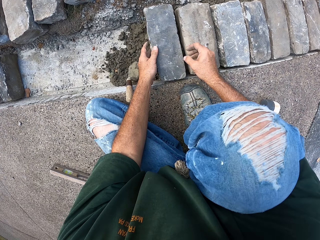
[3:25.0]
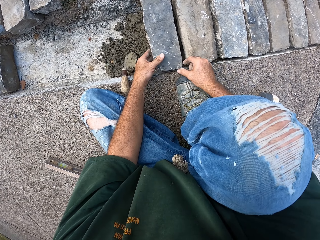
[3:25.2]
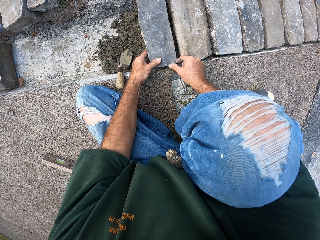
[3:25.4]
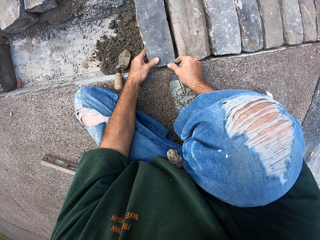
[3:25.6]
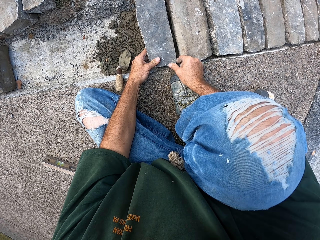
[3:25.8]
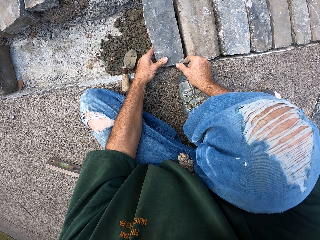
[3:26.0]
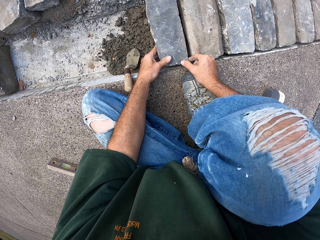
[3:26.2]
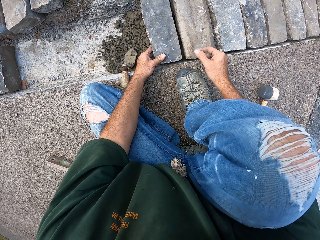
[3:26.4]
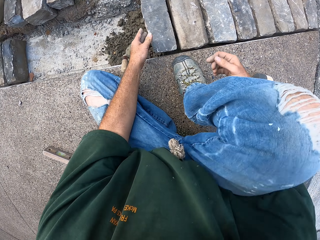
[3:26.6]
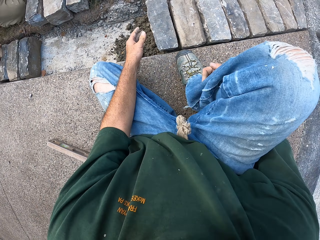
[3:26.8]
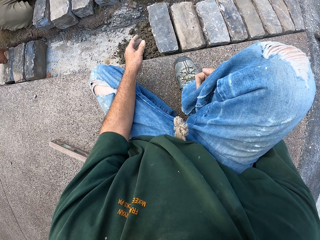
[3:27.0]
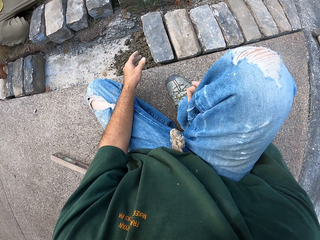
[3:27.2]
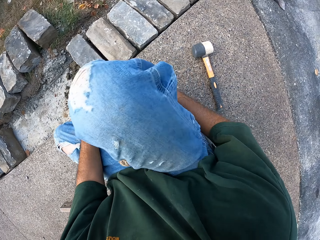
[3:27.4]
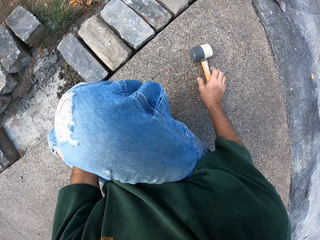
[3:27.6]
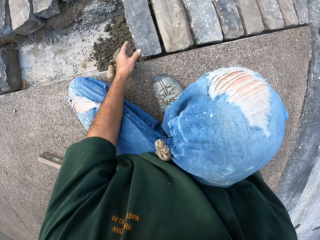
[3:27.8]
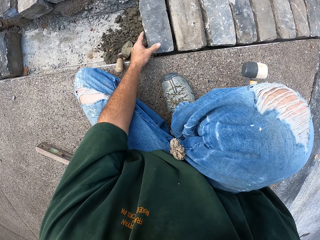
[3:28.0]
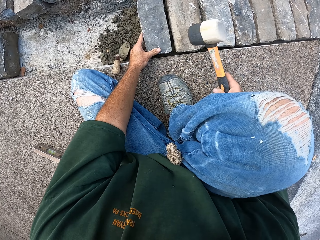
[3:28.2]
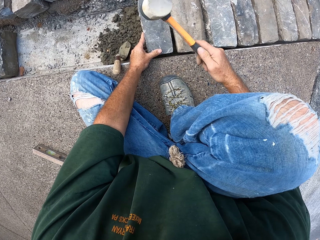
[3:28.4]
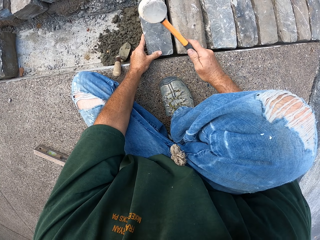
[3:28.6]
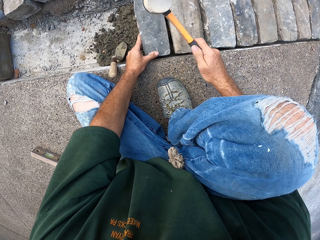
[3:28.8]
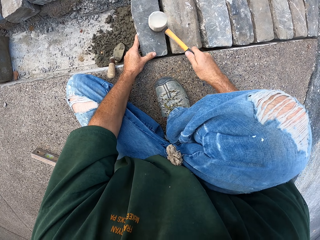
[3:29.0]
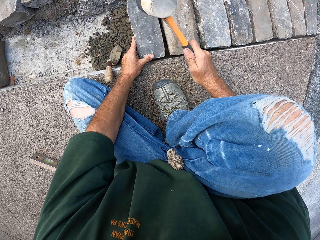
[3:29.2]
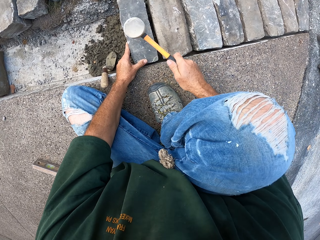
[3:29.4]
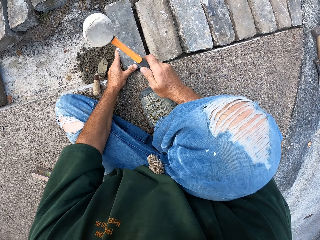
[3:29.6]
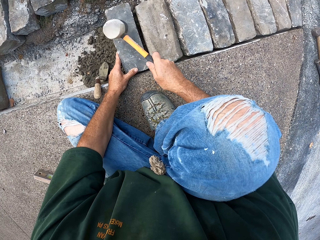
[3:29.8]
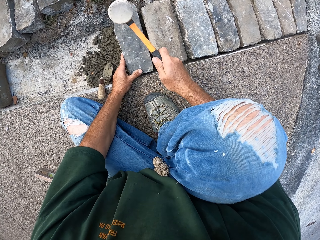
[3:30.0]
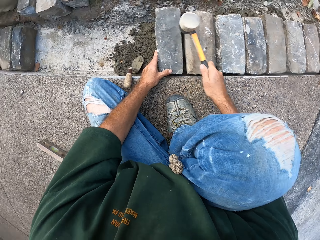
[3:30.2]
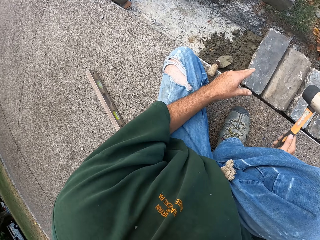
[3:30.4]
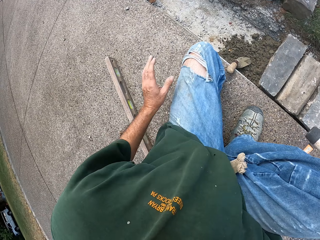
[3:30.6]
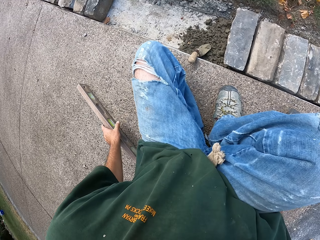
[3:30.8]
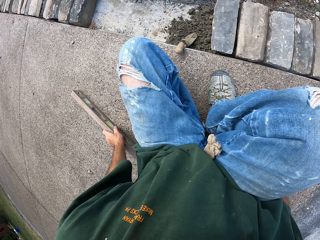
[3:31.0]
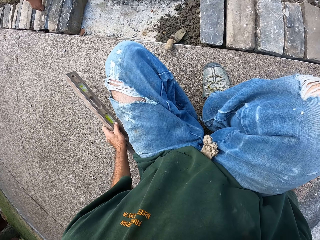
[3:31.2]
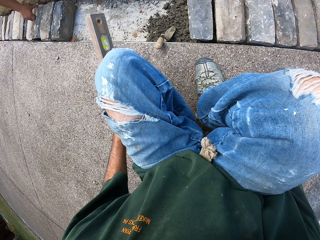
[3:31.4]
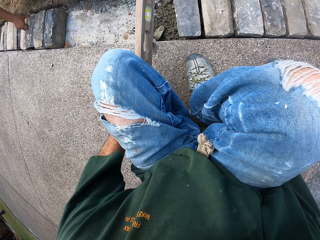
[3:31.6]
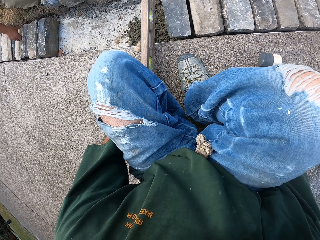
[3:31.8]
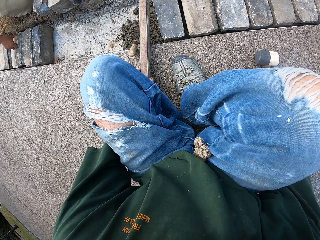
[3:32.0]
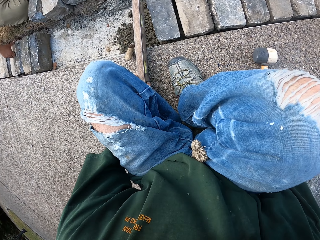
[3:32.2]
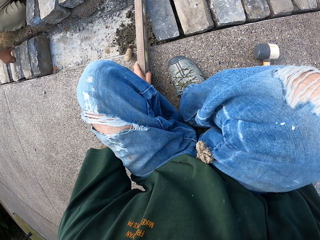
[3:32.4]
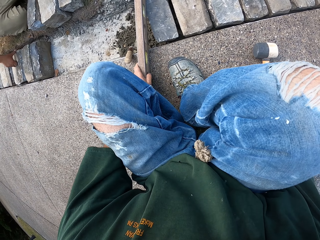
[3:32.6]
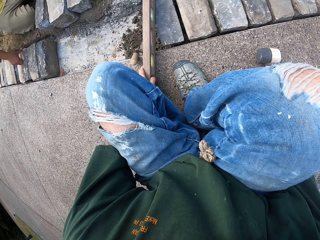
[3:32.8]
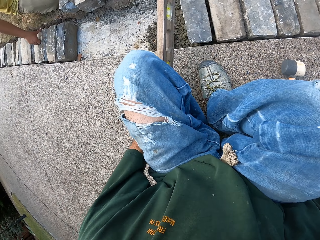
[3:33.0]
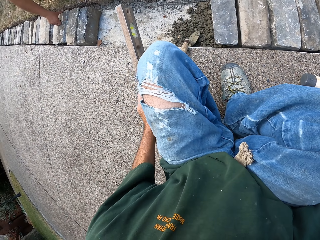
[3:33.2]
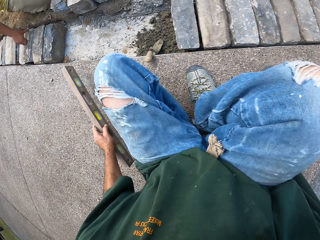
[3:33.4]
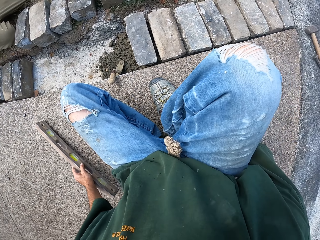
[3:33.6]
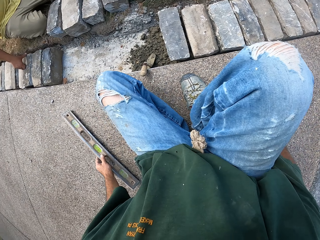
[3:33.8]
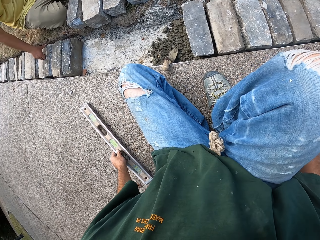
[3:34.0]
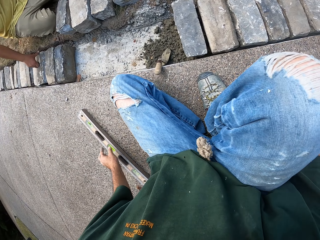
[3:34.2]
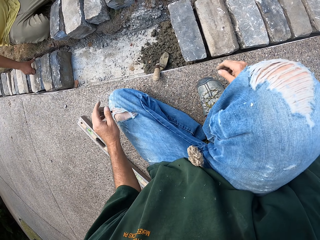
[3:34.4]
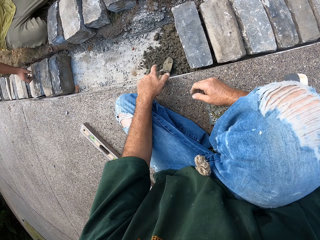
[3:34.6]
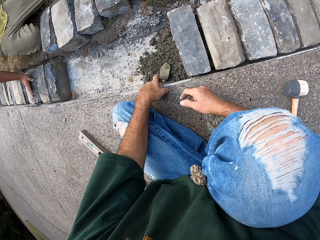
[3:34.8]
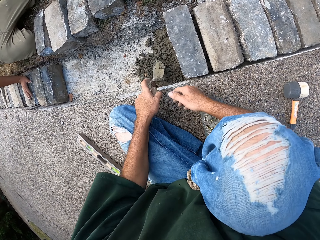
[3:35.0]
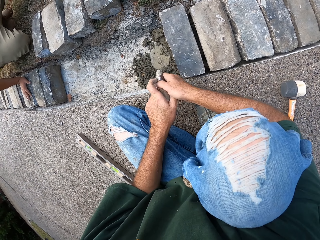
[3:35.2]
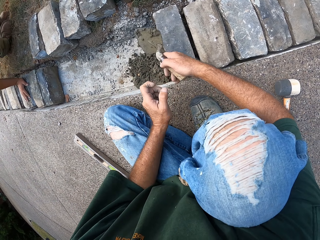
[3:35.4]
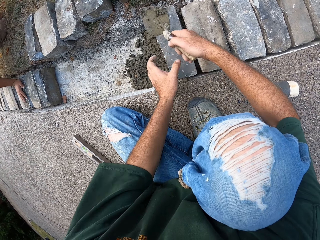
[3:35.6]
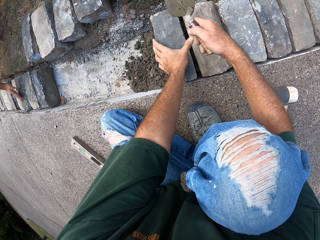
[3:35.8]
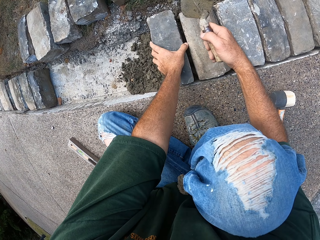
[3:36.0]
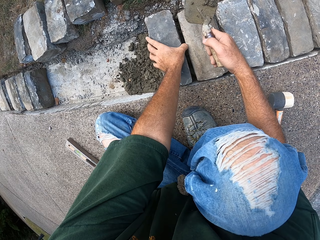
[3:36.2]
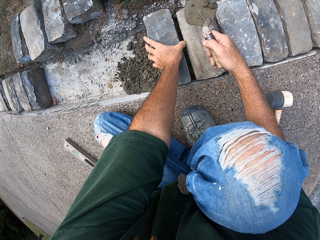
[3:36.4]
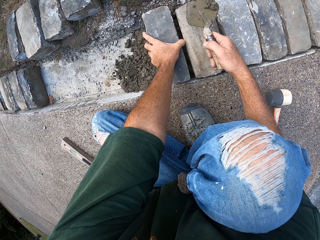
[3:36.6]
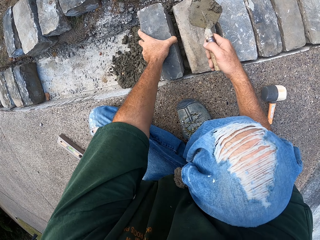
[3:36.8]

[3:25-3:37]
The camera wearer puts the stone block on the mortar in the furrow. They pick up a hammer. They hit the stone block with the hammer. They take a level balance, check the ground level with the level balance and put the level balance aside. They take the trowel.

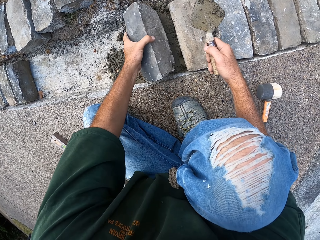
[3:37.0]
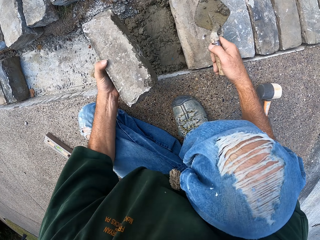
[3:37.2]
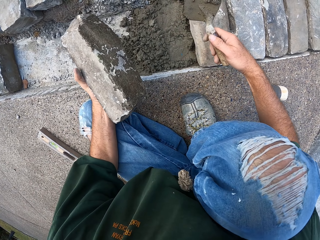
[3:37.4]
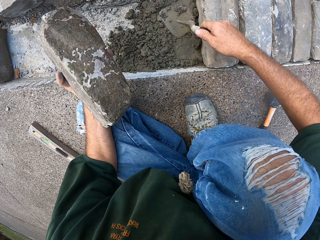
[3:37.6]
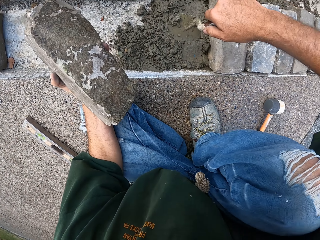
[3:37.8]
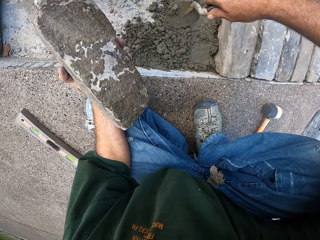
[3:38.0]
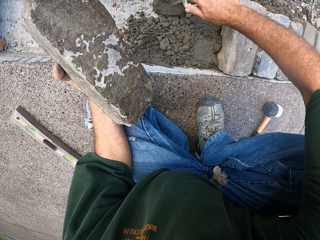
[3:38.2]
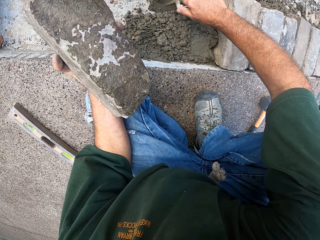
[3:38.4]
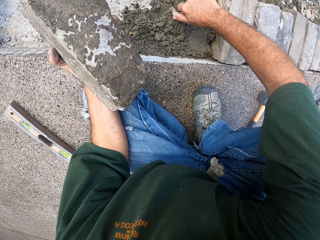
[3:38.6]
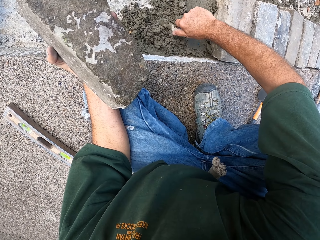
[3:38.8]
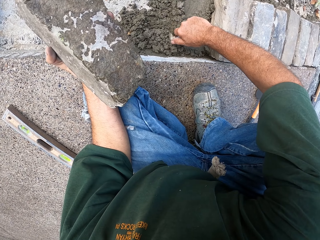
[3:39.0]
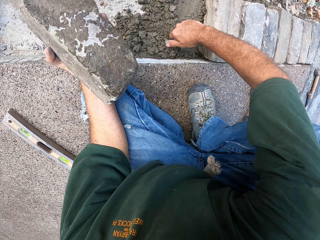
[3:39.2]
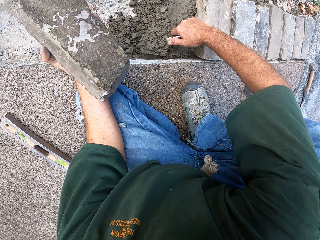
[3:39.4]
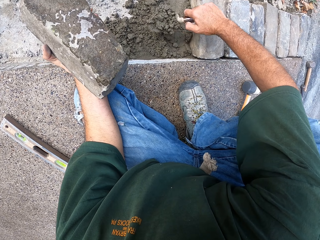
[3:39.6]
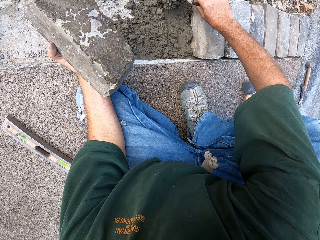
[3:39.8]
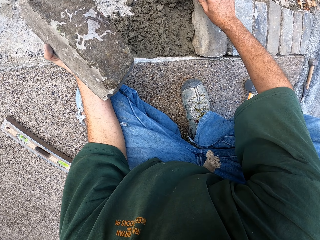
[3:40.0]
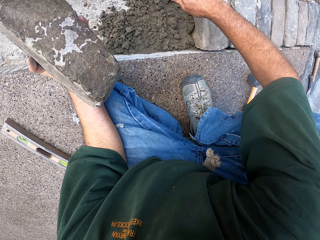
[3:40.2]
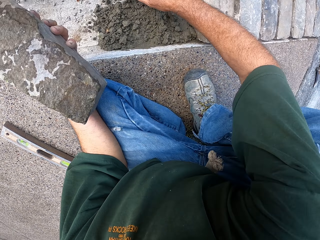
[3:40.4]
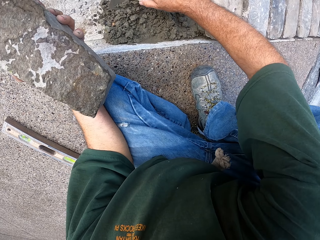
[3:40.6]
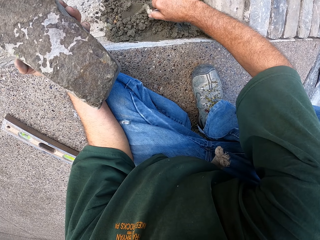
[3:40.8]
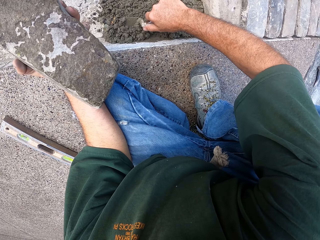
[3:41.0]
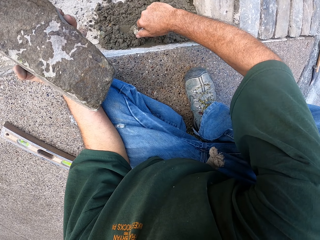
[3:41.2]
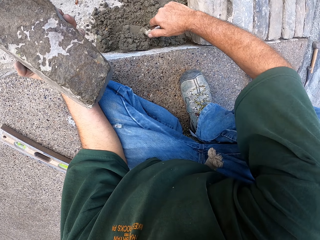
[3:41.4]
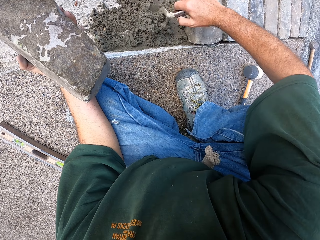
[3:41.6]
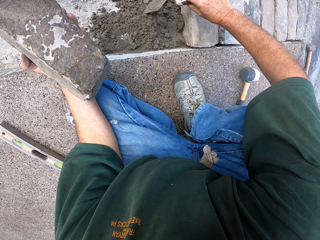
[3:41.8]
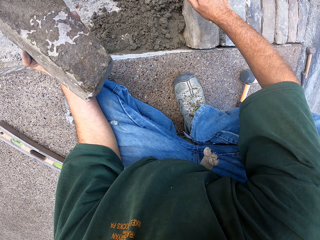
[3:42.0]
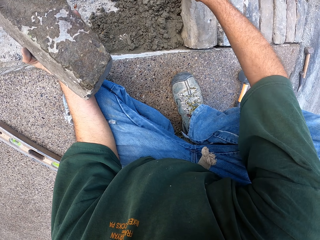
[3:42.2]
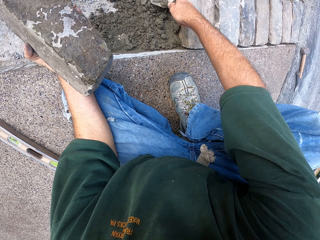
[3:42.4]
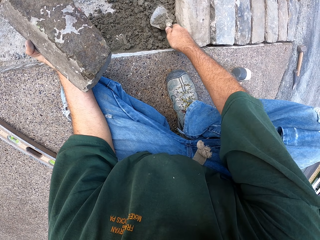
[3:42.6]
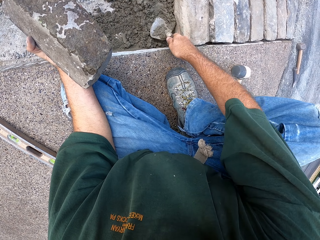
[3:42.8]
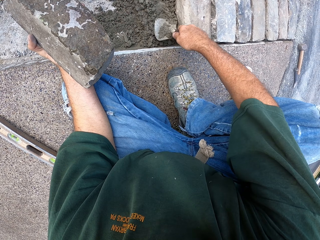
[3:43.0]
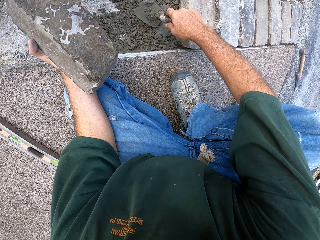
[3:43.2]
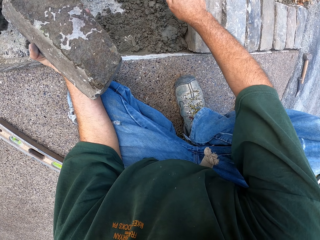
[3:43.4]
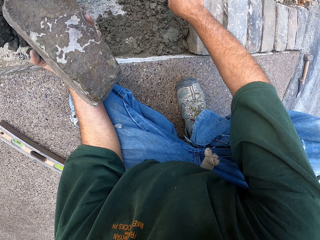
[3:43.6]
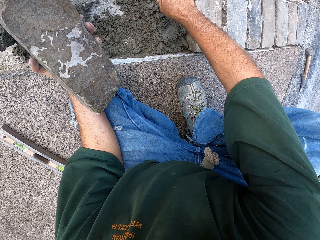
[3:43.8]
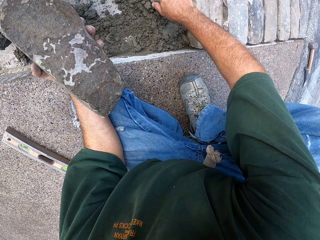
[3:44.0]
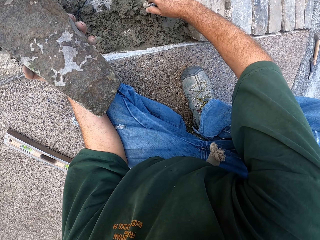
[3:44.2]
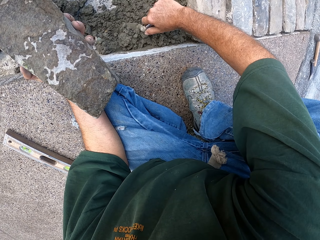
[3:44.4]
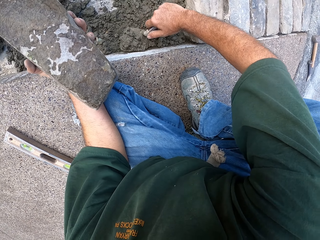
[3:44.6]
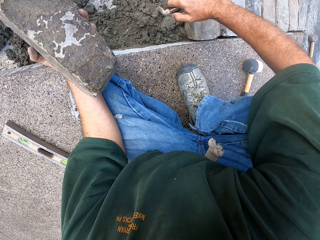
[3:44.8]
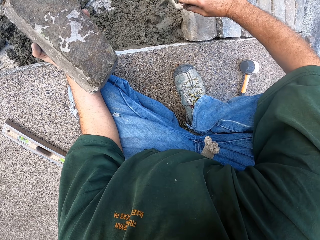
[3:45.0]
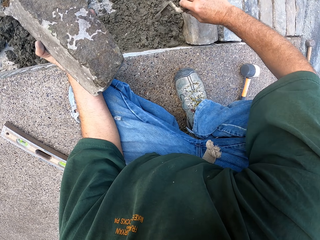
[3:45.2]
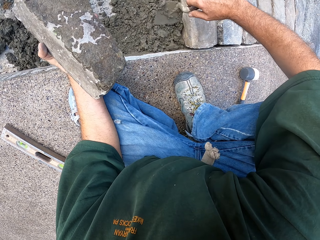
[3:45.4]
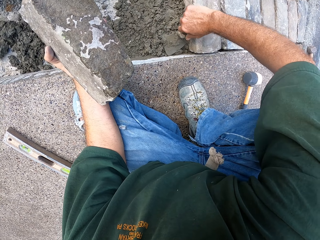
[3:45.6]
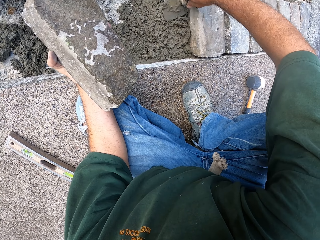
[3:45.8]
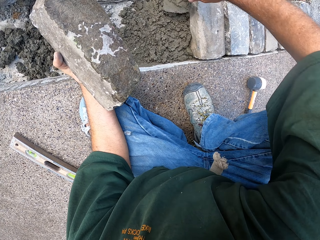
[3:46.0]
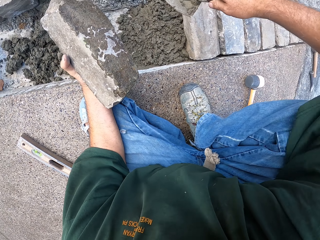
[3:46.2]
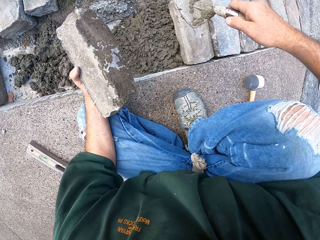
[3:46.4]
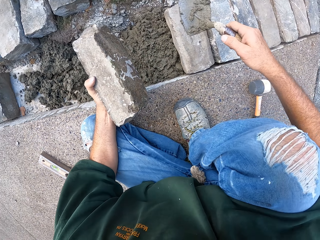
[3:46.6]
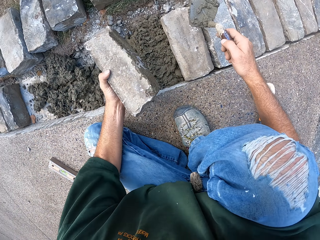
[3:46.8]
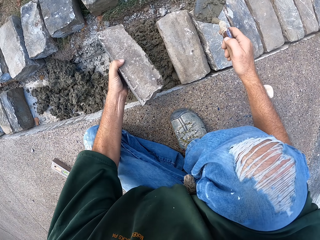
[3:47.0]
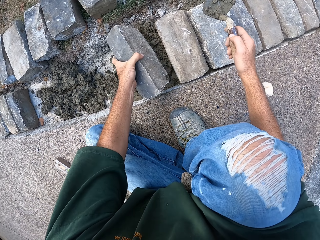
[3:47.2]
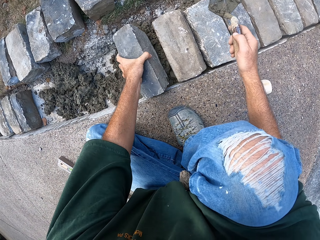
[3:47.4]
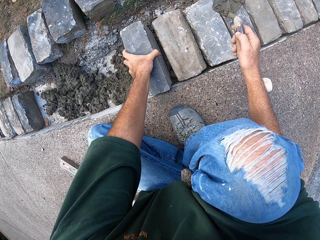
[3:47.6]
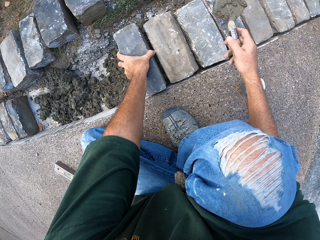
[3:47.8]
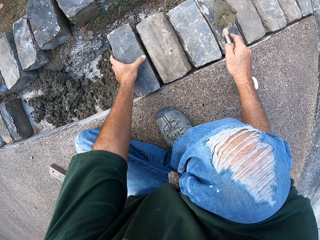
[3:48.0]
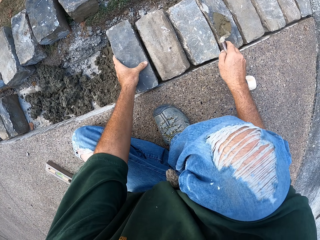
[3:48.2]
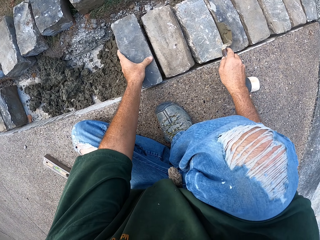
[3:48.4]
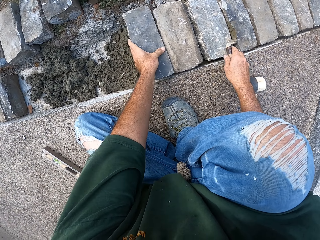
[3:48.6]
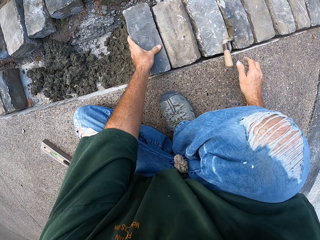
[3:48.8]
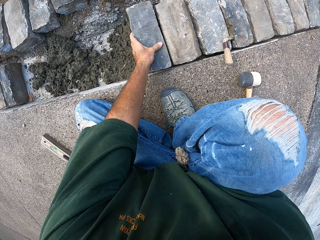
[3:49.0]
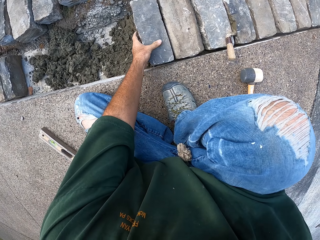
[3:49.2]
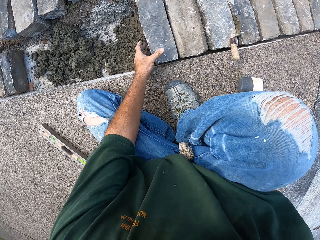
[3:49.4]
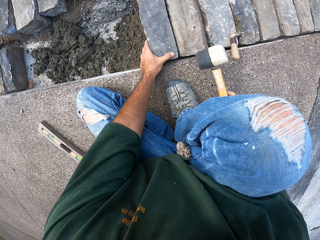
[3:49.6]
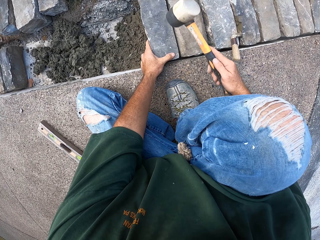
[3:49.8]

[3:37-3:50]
The camera wearer picks up the stone block from the mortar. They spread mortar in the furrow with a trowel or spoon. They put the stone block on the mortar in the furrow. They put the spoon down. They pick up a hammer.
